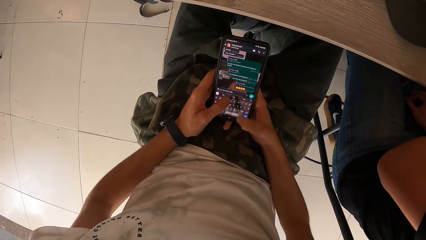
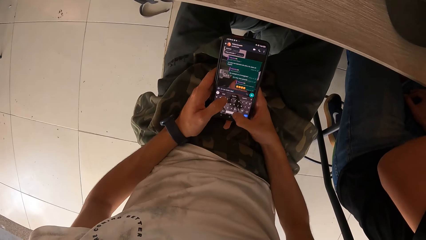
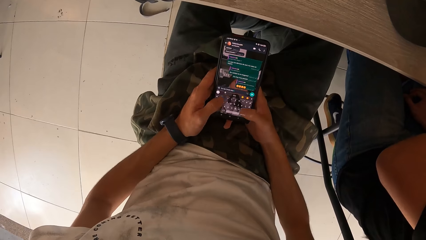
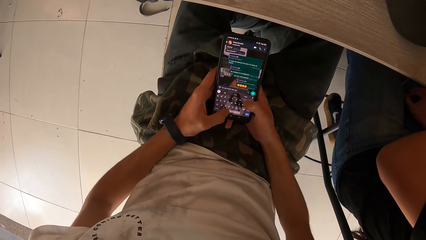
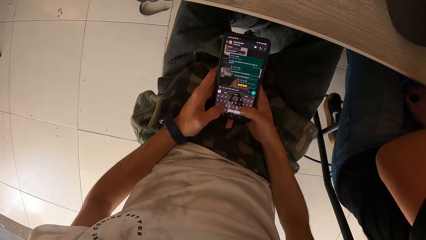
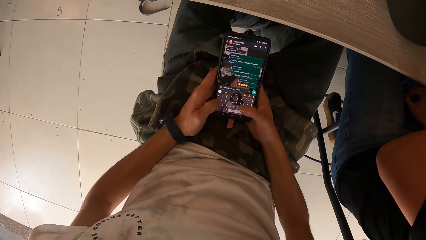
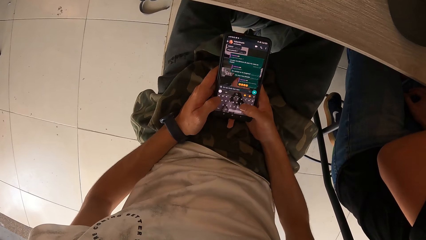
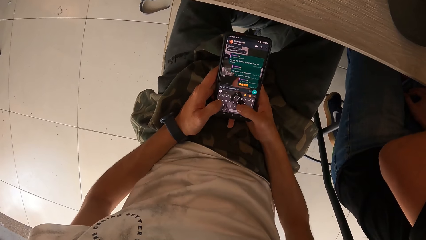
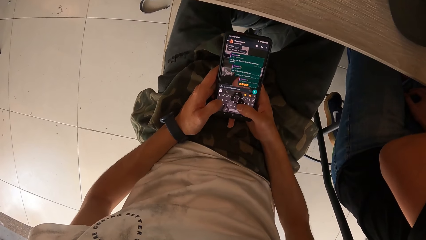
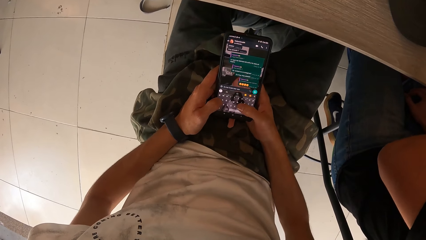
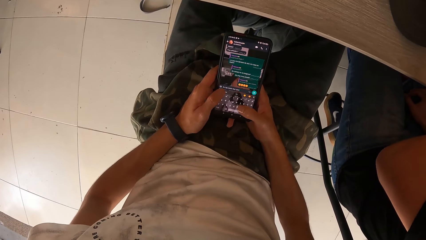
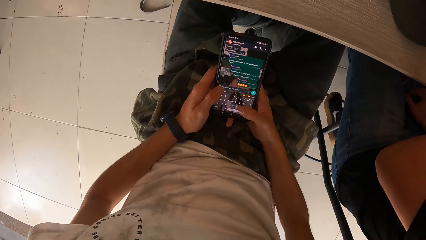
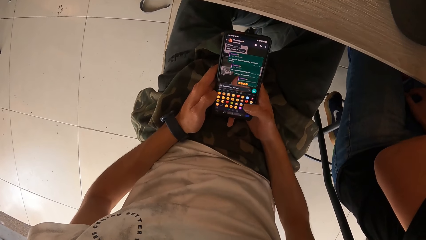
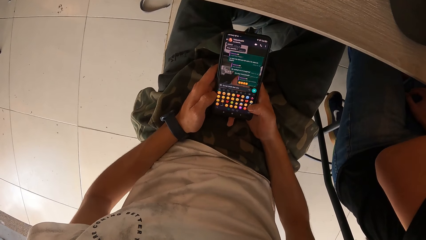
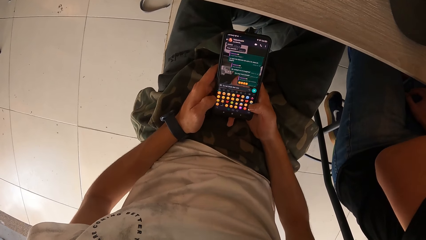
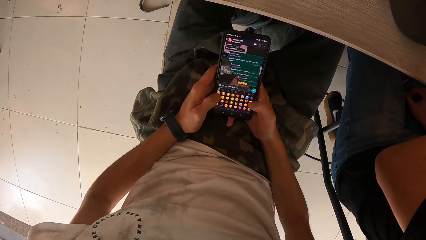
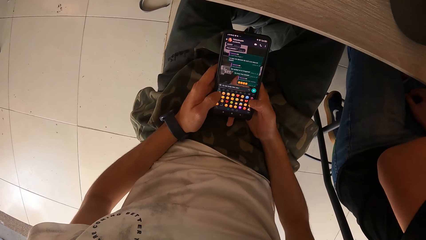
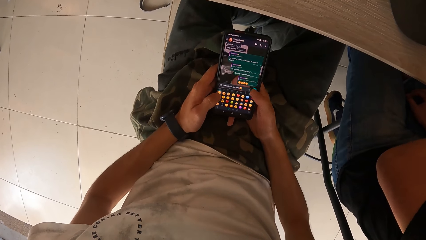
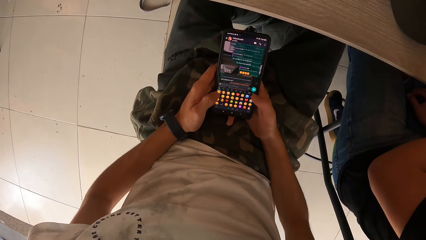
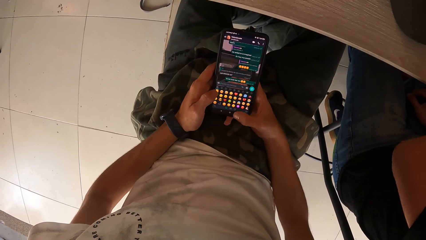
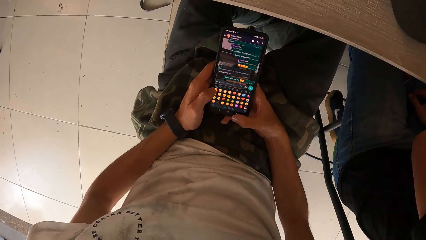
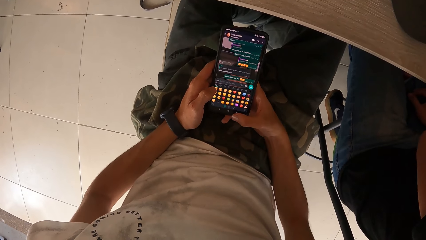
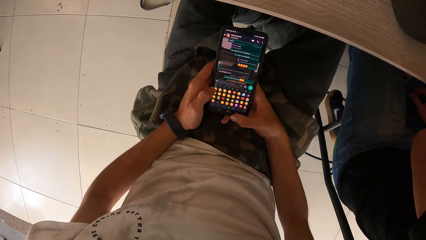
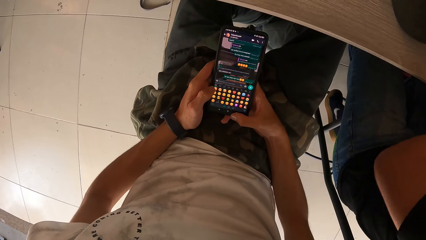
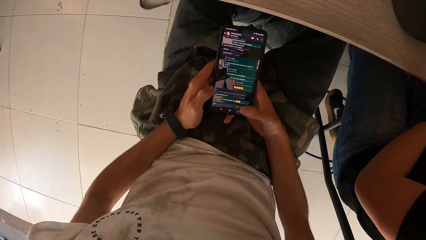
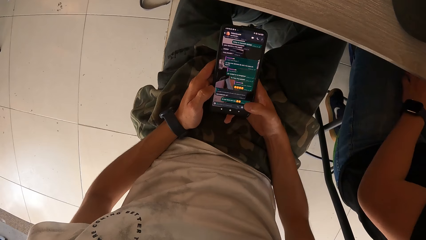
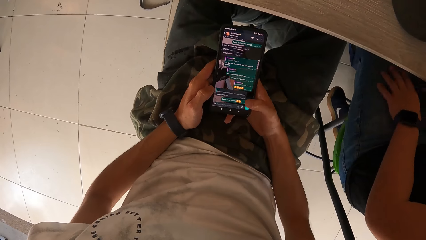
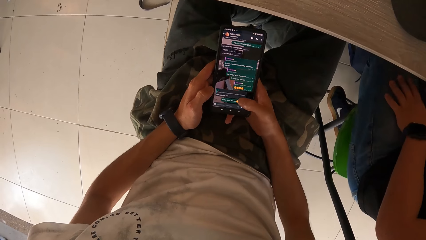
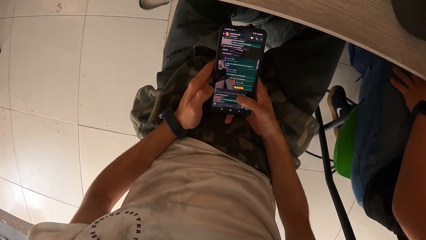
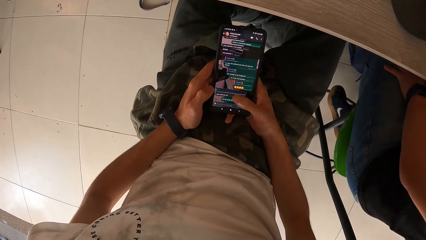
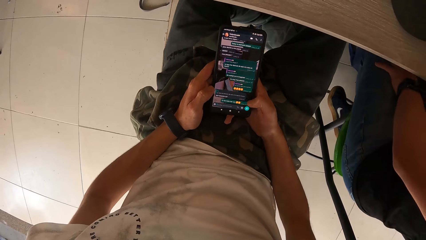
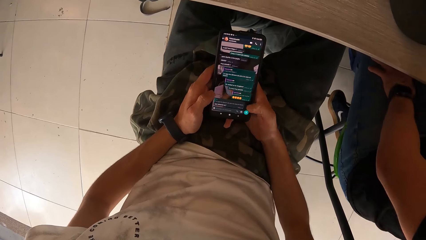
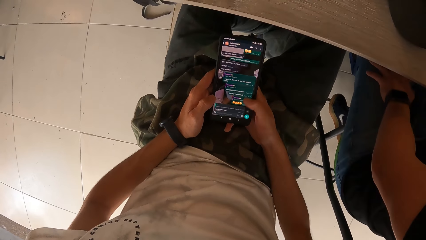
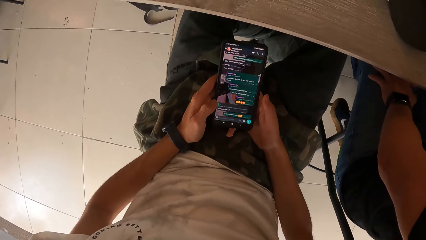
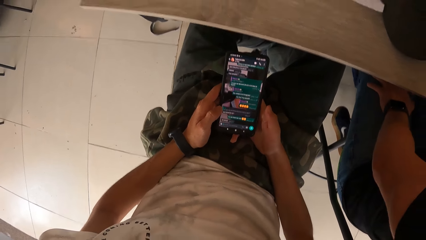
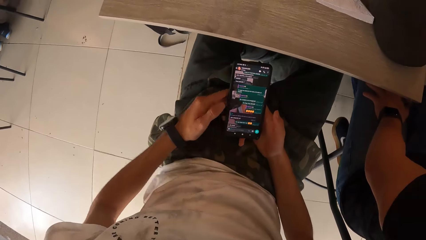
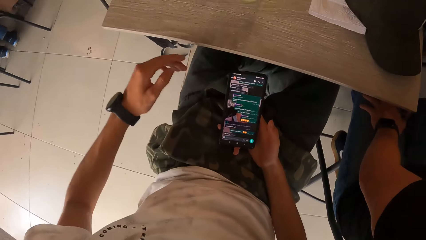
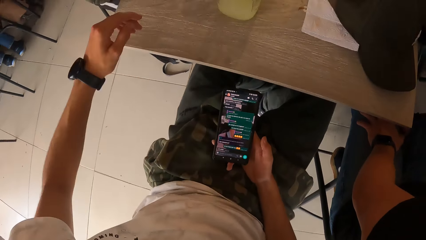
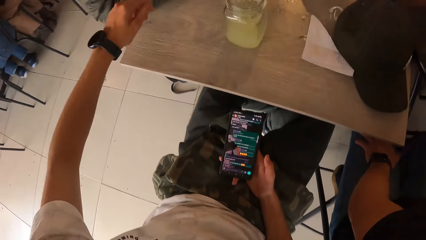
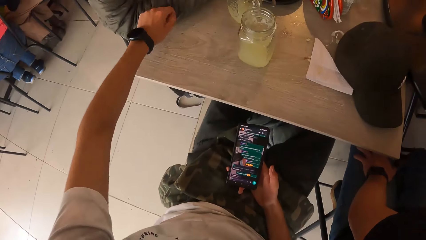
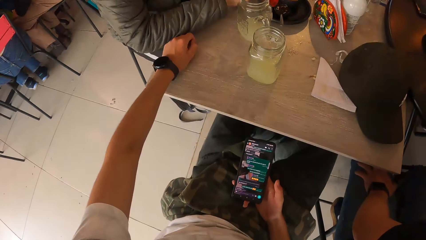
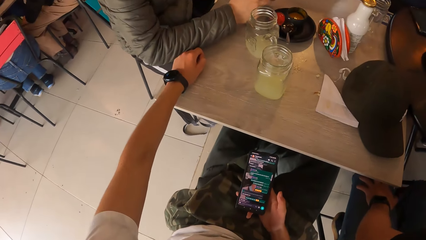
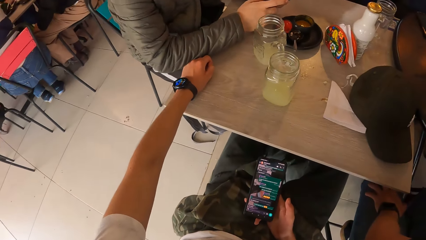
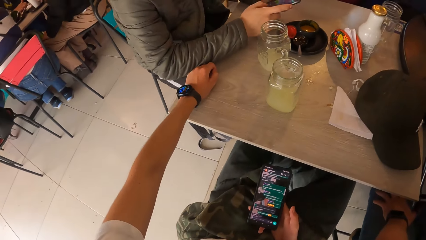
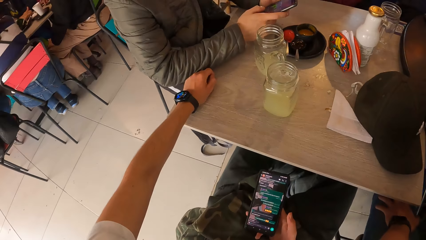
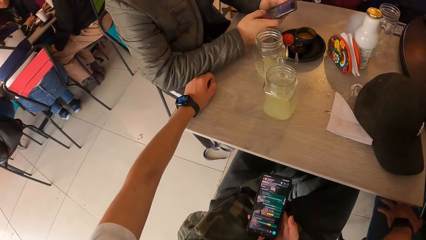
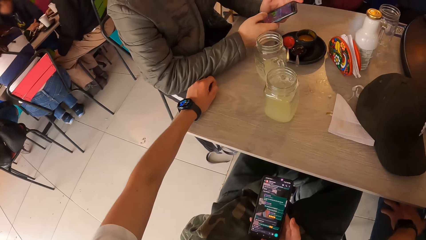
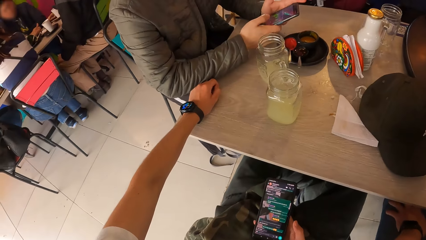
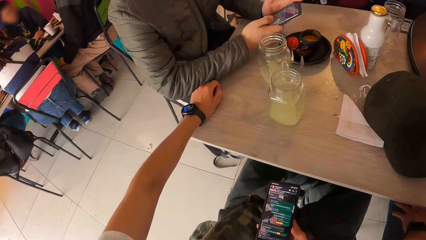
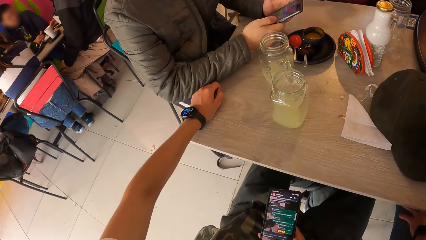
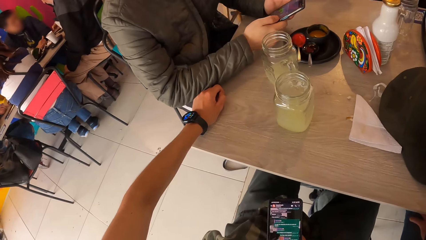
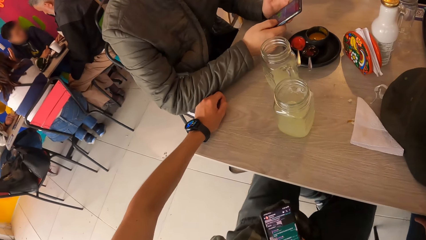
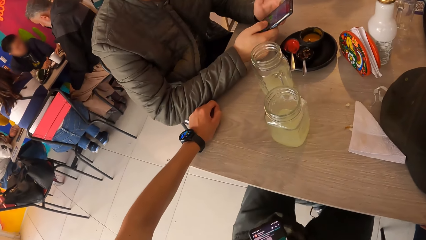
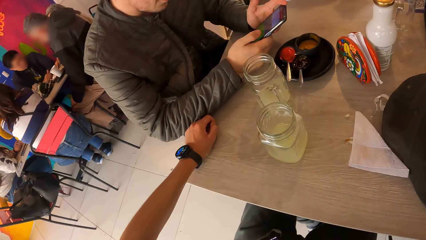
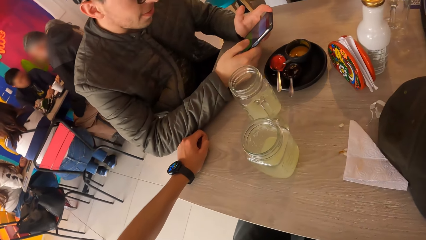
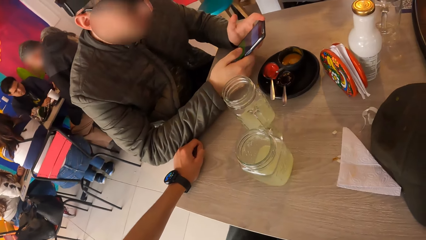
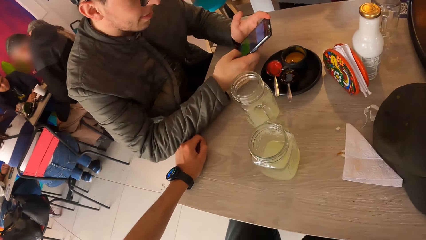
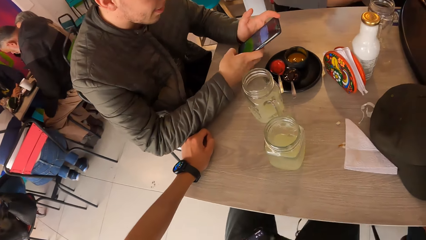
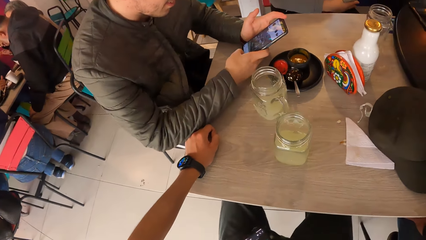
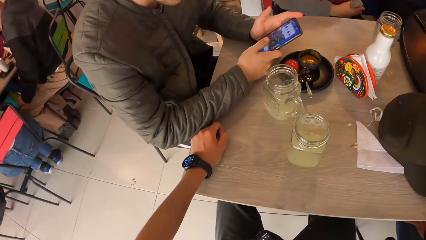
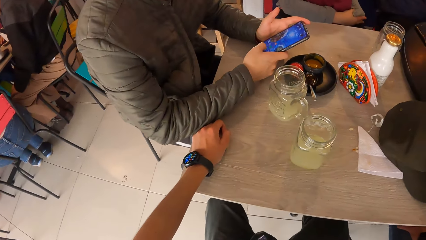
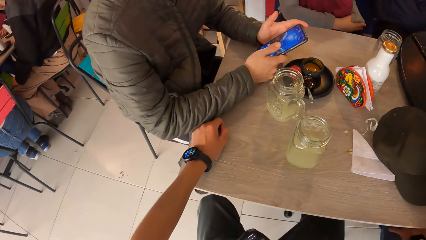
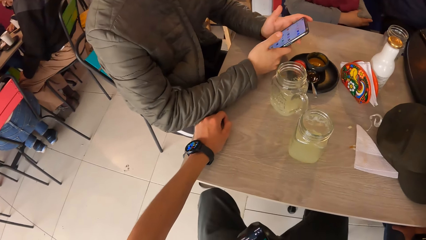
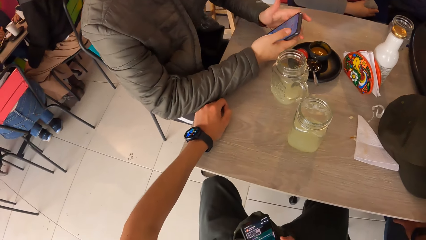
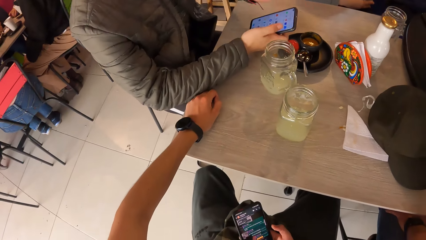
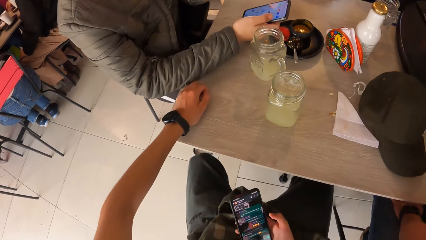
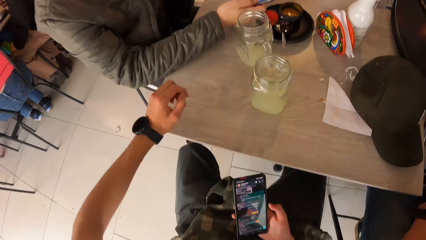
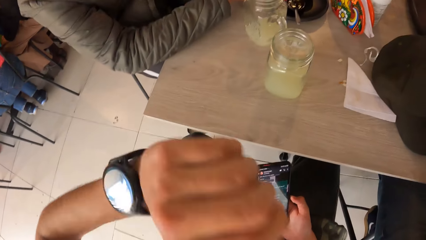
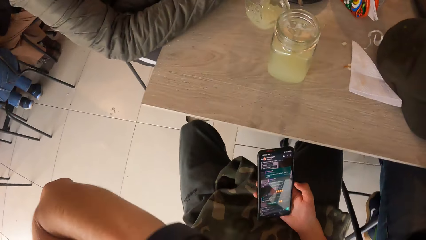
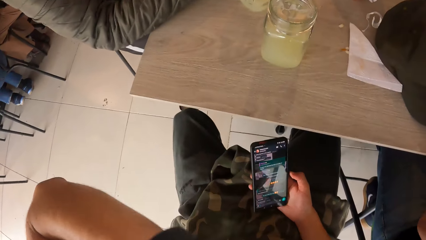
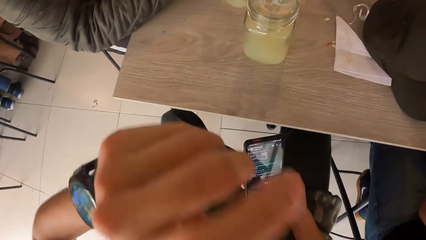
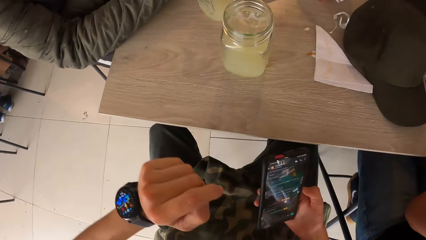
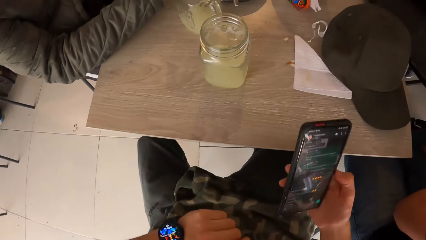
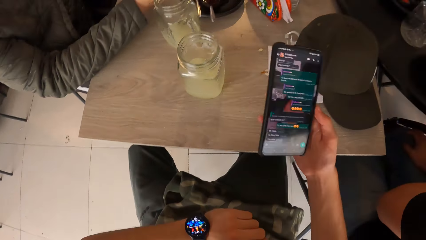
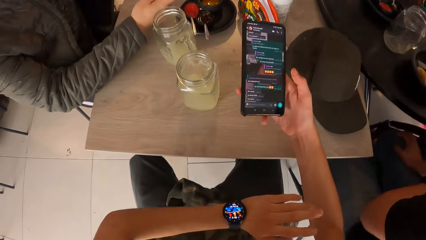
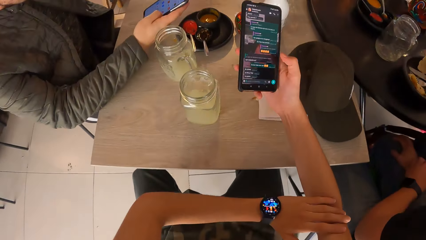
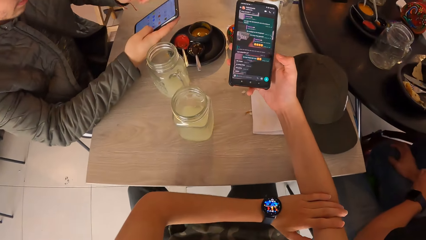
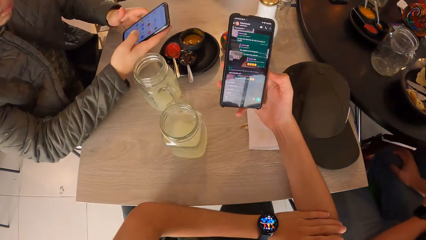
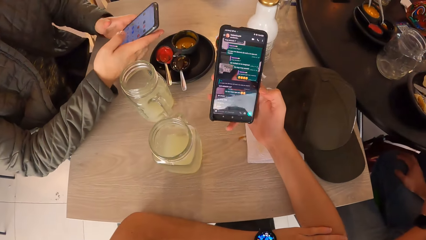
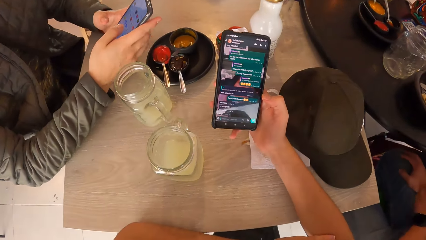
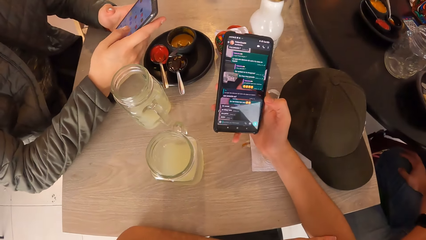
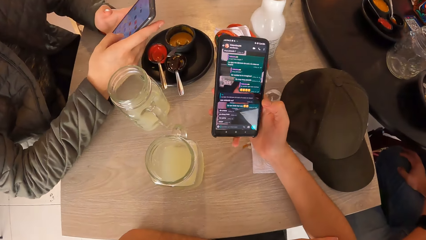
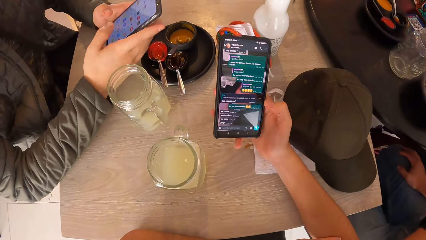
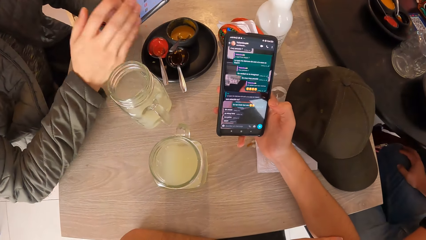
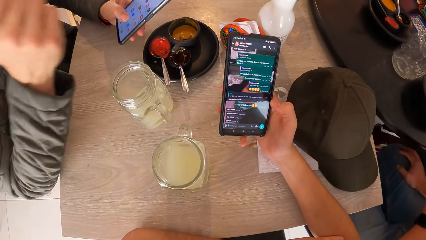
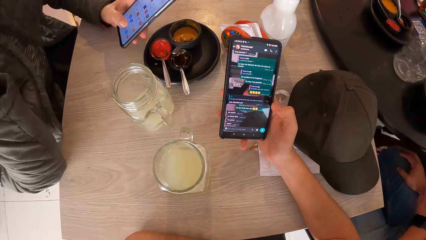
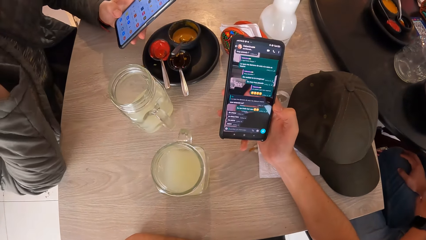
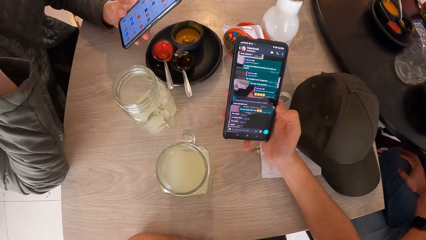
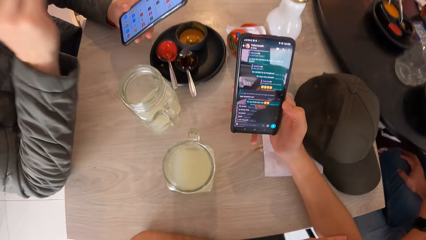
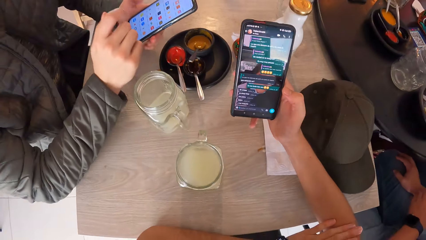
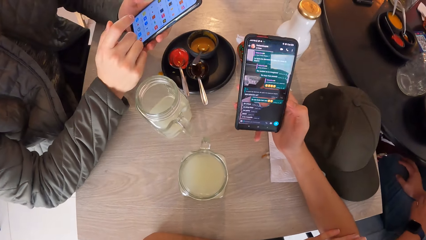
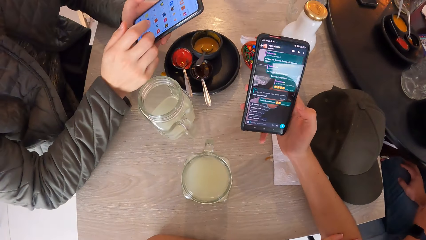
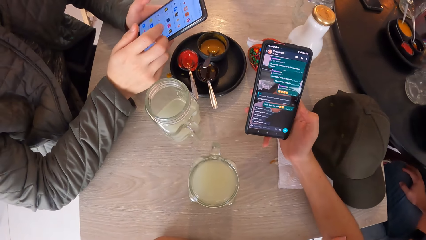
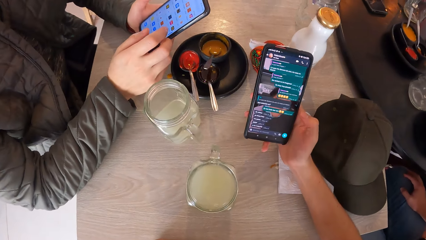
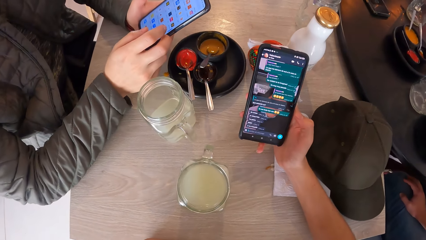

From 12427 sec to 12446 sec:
The camera wearer sends the message. He places his left hand on the table. A man holds the phone with his right hand. The camera wearer scratches his face. He touches his face with his right hand. He stretches his arm on the table. The man holds the phone with both hands. He holds the phone with his left hand.
